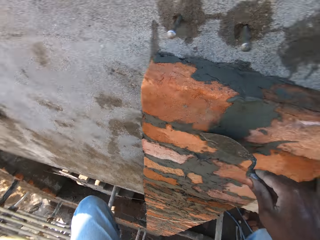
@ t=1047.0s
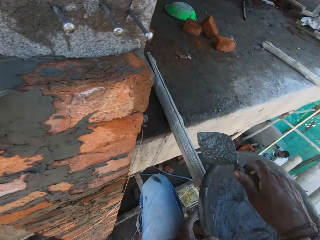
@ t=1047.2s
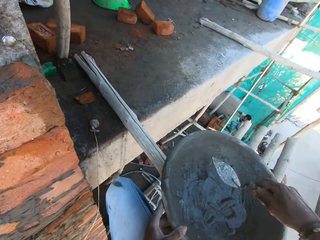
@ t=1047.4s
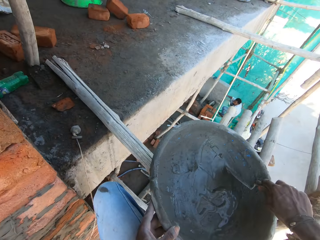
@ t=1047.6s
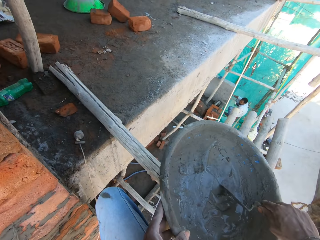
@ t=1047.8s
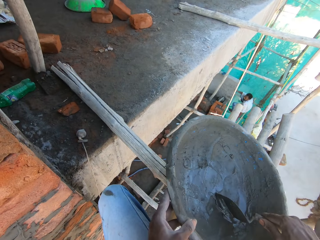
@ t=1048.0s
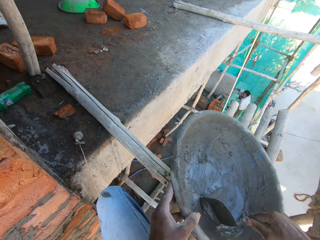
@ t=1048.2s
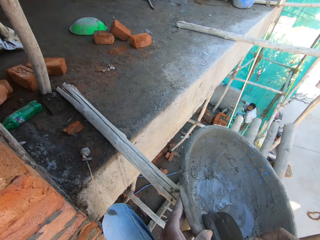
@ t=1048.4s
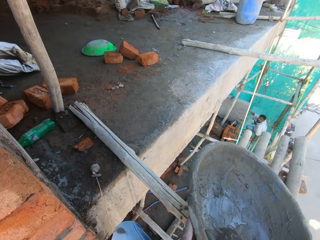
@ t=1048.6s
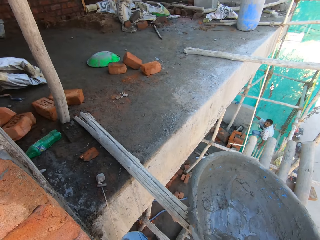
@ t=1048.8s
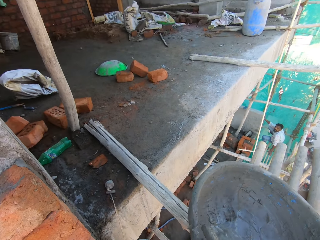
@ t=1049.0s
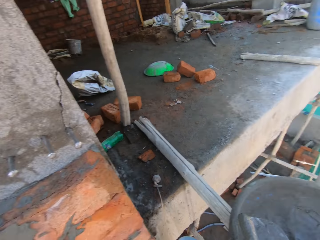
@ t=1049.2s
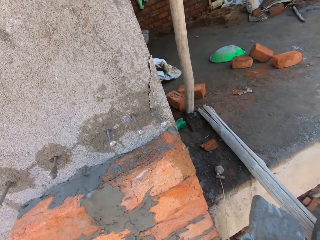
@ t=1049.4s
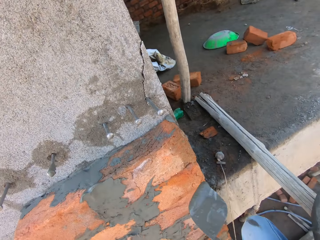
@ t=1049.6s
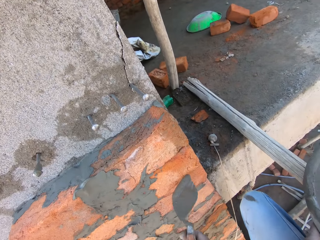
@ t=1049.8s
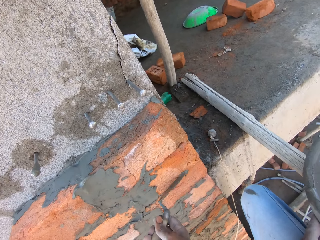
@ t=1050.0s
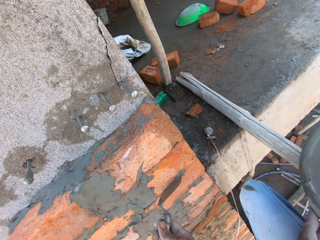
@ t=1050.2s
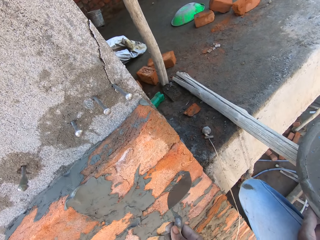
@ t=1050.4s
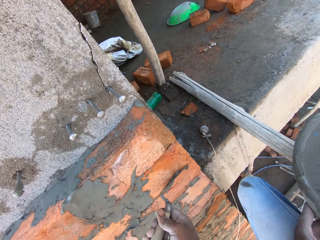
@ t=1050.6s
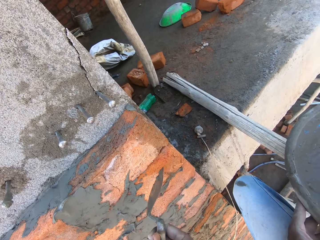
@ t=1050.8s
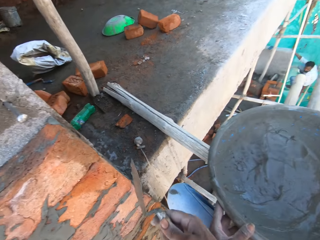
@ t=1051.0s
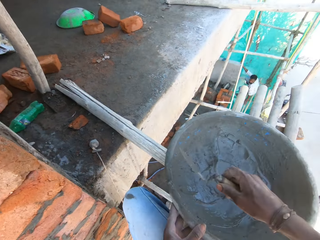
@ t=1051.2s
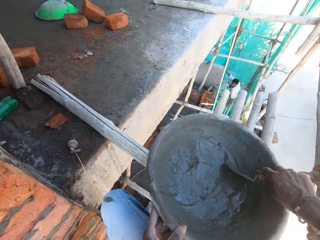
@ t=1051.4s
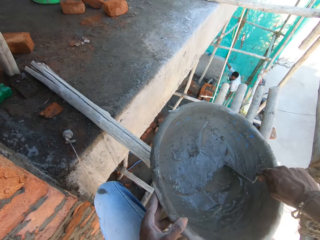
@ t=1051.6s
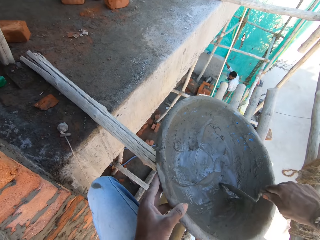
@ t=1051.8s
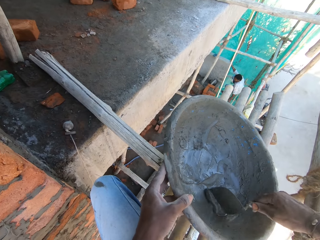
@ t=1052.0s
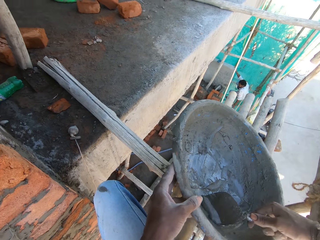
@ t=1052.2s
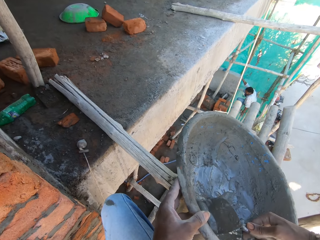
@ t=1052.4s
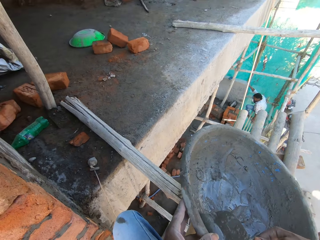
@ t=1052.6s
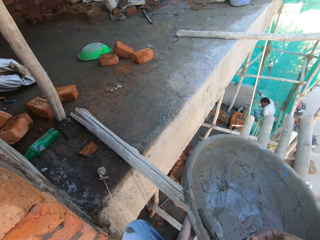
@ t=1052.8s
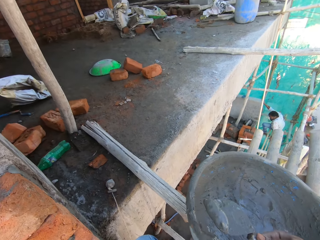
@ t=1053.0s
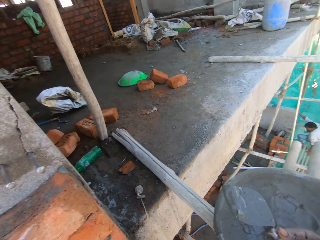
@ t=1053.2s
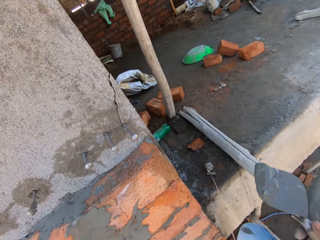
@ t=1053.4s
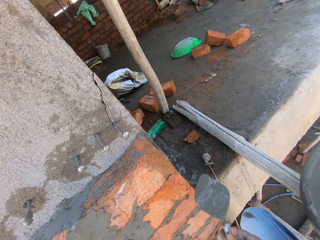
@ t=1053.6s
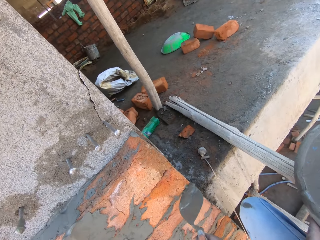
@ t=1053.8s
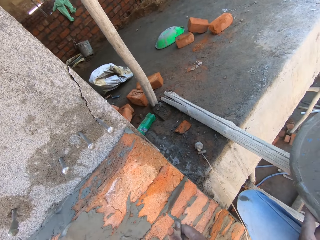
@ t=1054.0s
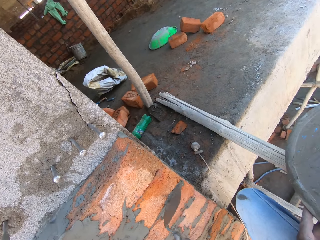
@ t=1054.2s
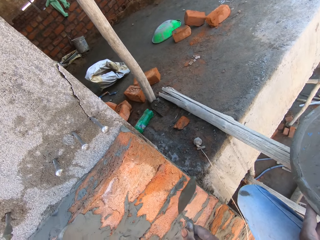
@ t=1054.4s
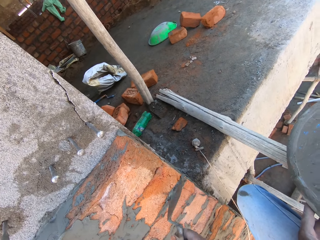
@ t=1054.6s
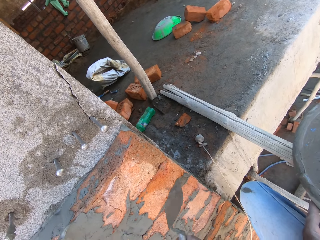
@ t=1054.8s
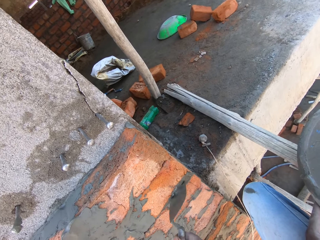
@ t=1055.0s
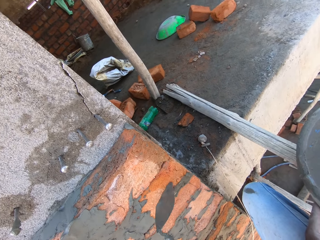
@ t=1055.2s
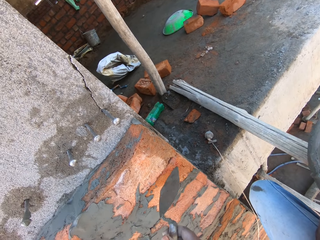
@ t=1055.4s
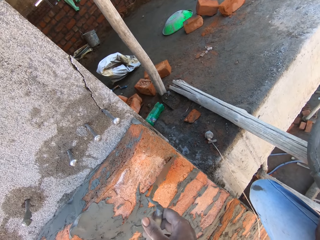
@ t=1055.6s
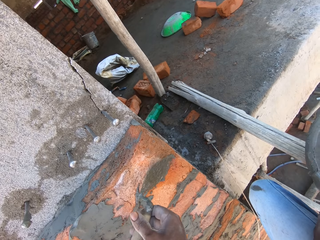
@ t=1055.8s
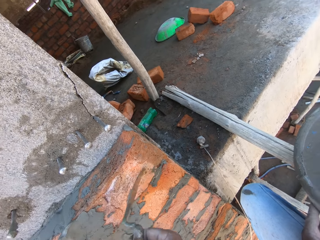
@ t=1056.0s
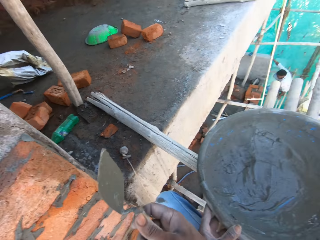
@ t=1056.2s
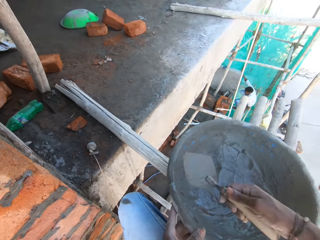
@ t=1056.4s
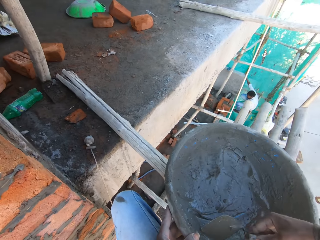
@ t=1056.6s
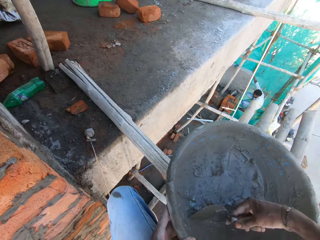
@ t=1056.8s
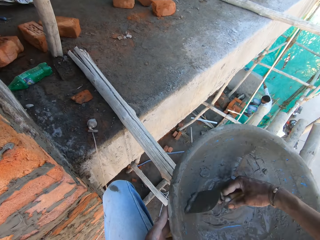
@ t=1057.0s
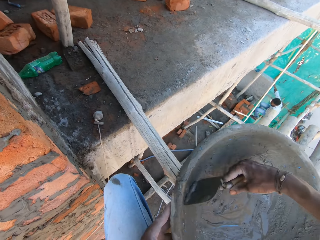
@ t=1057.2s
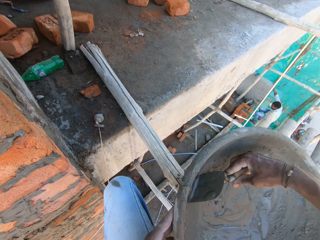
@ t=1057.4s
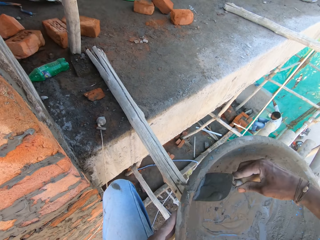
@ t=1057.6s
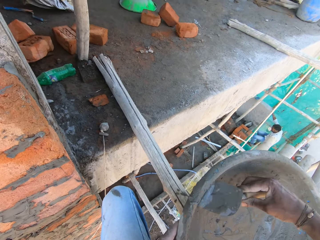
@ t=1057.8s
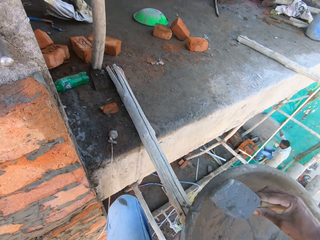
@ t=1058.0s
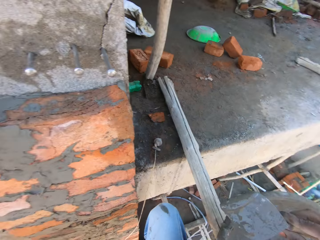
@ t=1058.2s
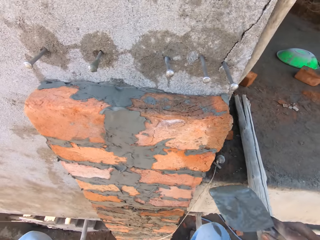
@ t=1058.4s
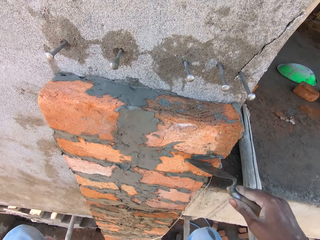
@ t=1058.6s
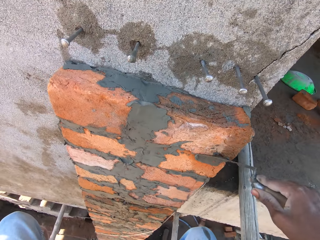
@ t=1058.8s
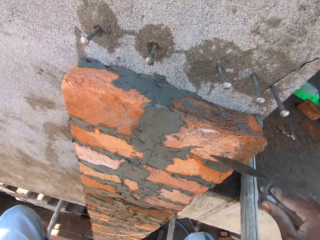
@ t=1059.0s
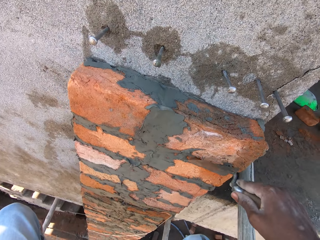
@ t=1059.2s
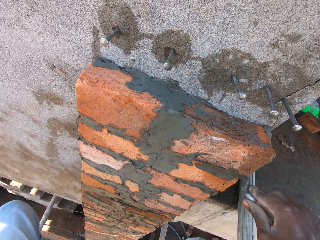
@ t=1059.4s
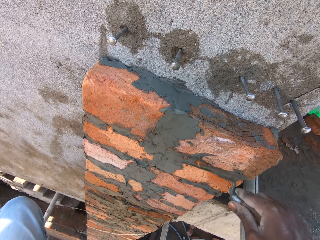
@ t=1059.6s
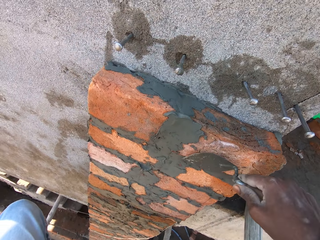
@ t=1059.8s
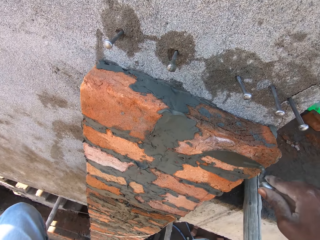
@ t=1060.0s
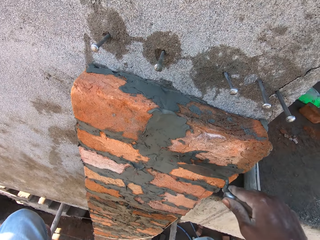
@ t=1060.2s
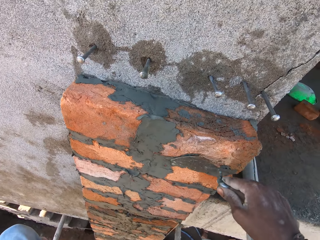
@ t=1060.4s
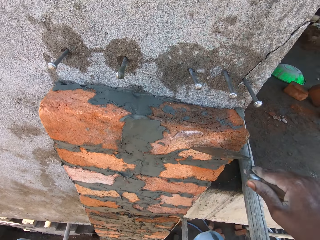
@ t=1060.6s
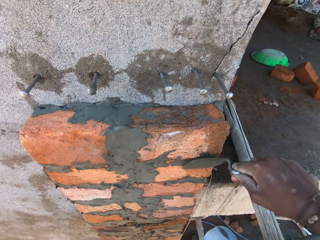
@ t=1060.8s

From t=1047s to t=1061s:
The camera wearer scoops concrete in the pan with the brick trowel in his right hand. He converses with a man and holds the mortar tray. He spreads the concrete on the bricks with the brick trowel in his right hand. He scoops the concrete in the pan with the brick trowel in his right hand. He spreads the concrete on the bricks with the brick trowel in his right hand. He scoops the concrete in the pan with the brick trowel in his right hand. He spreads the concrete on the brick with the brick trowel in his right hand.

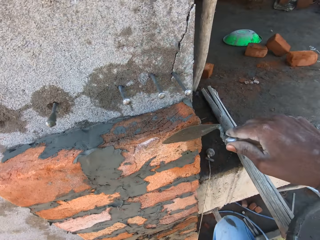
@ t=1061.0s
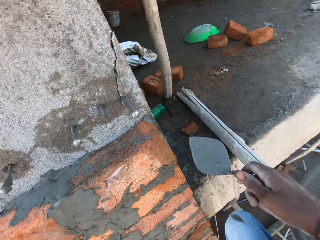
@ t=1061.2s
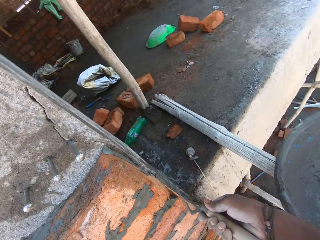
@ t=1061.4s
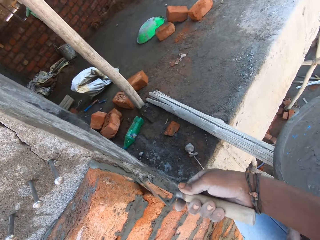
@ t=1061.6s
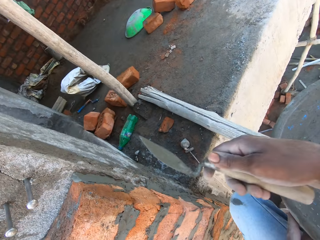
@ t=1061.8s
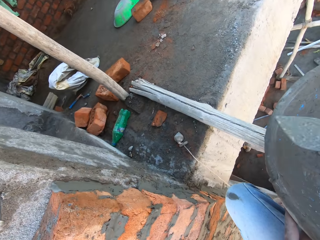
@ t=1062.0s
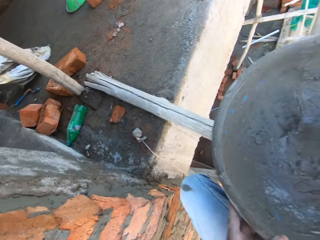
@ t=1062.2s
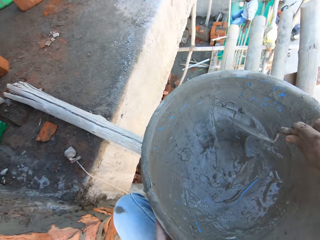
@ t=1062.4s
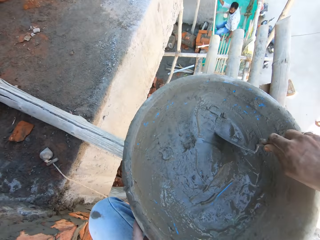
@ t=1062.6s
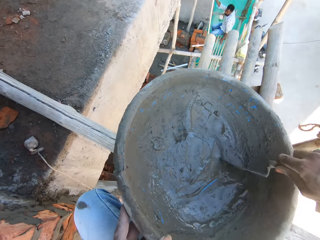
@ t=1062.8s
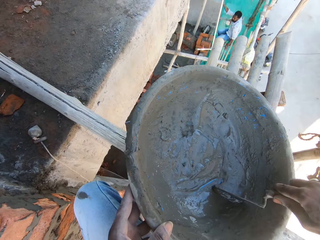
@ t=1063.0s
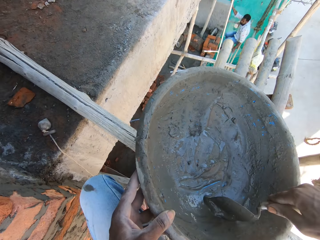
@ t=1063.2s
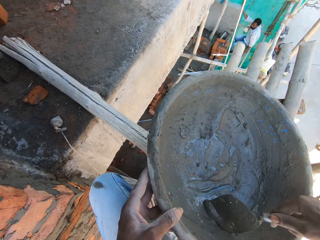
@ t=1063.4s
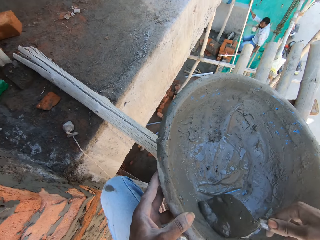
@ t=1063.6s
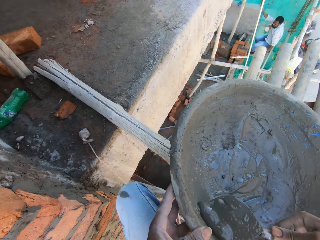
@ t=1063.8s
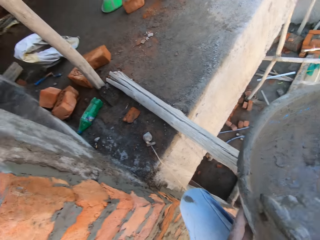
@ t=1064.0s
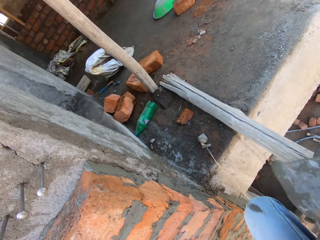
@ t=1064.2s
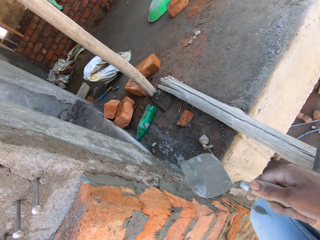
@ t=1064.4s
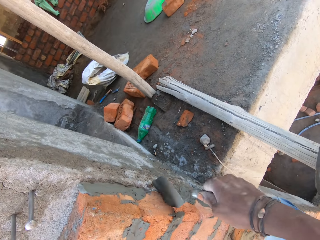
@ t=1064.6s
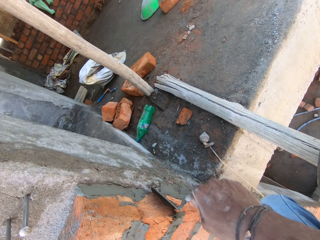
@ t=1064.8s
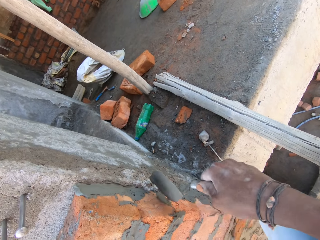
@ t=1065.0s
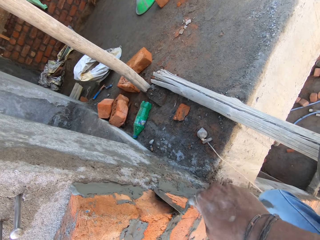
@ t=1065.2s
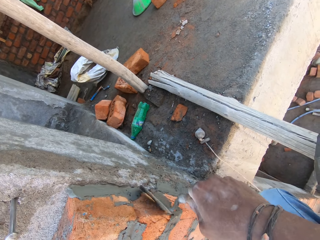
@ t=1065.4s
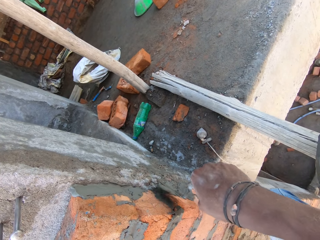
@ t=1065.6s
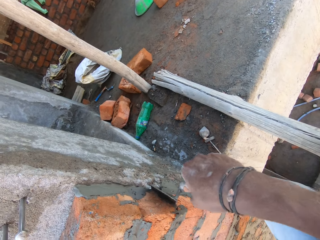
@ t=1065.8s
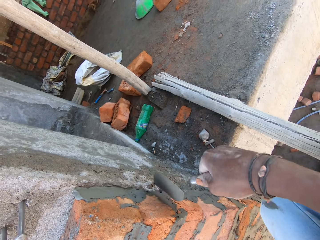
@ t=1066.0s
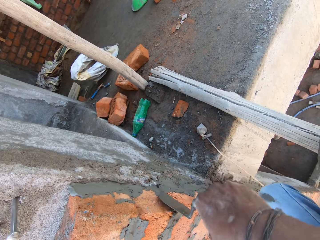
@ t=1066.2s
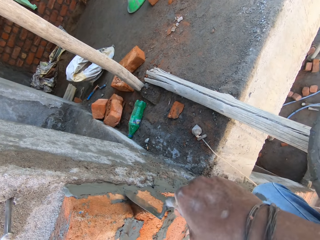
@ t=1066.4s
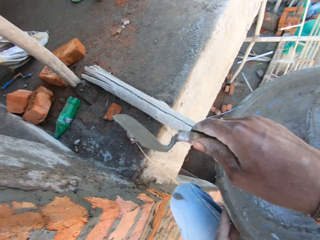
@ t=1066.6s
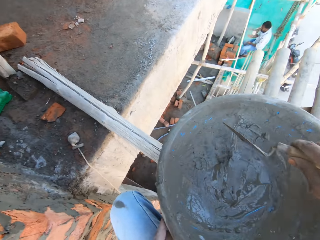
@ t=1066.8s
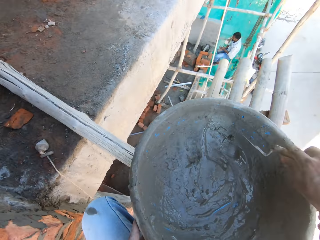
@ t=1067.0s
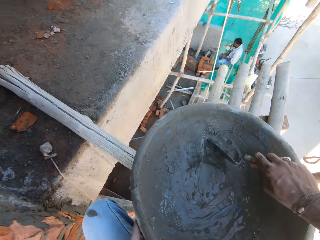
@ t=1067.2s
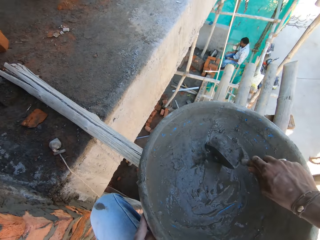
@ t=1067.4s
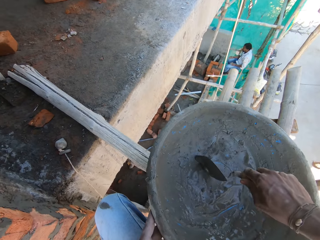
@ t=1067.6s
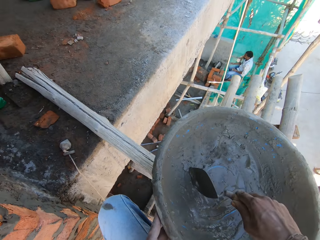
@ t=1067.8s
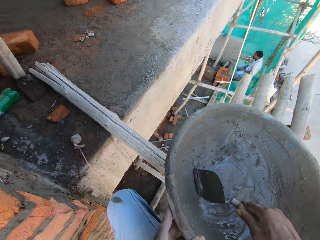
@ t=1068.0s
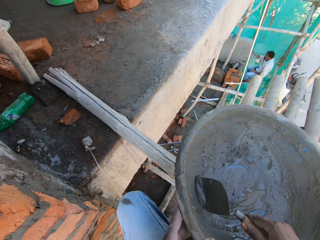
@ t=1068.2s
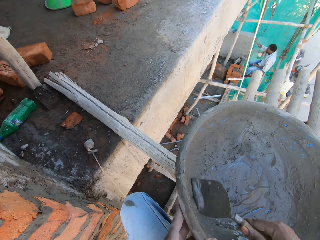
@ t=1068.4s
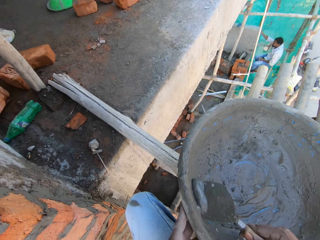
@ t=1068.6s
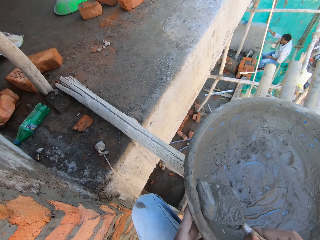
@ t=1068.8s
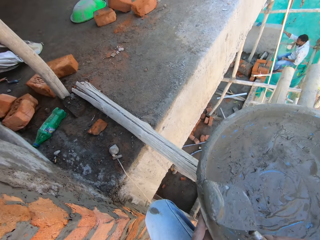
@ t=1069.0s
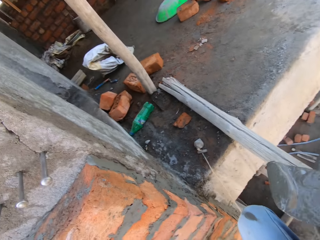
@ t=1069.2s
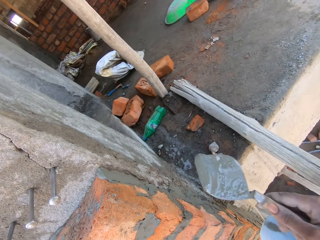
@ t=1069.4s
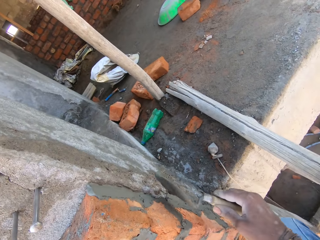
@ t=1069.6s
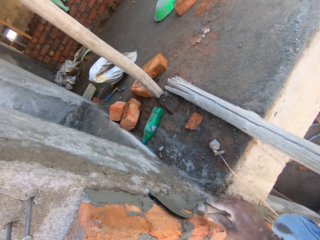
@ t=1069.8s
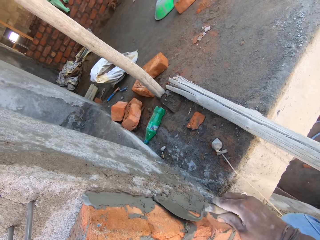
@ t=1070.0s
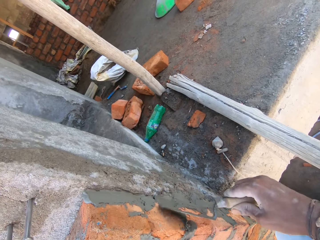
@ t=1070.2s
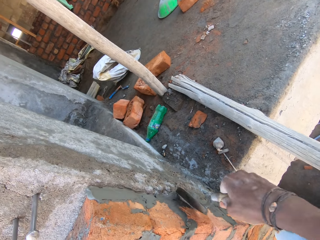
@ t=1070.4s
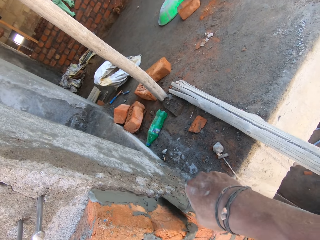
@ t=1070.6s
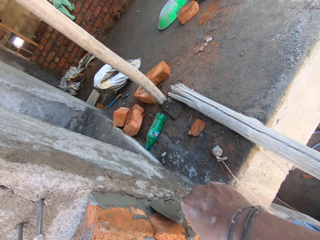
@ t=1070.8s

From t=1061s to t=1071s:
The camera wearer scoops concrete in the pan with the brick trowel in his right hand. He spreads the concrete on the bricks with the brick trowel in his right hand. He scoops the concrete in the pan with the brick trowel in his right hand. He spreads the concrete on the brick with the brick trowel in his right hand.
